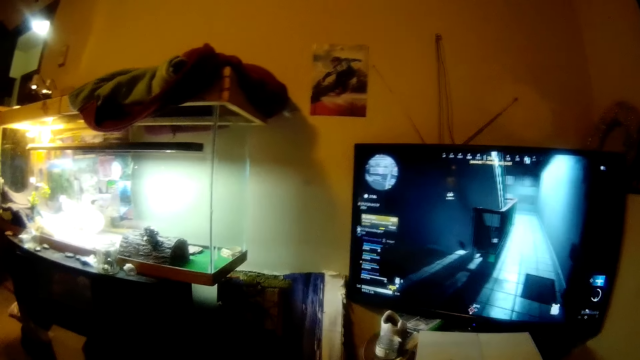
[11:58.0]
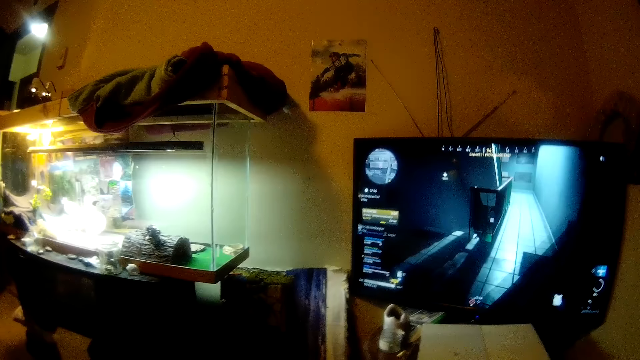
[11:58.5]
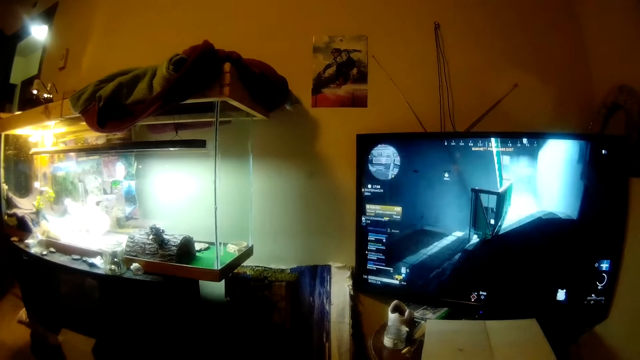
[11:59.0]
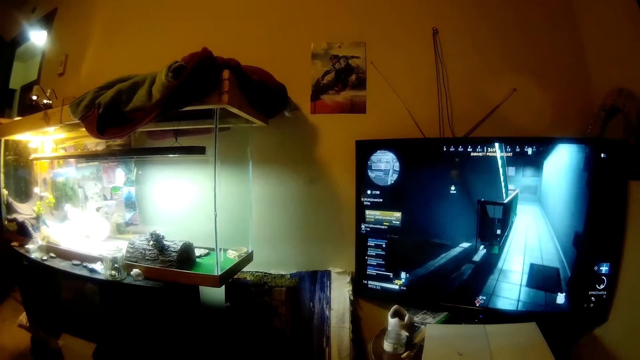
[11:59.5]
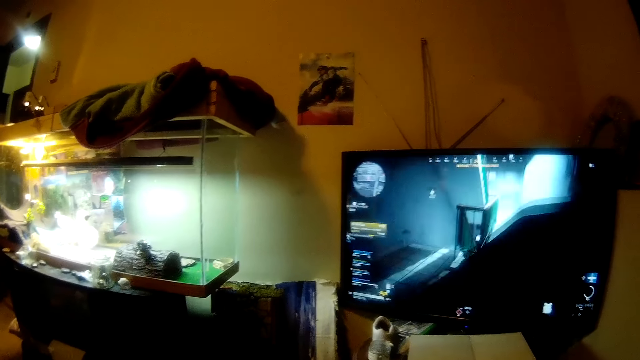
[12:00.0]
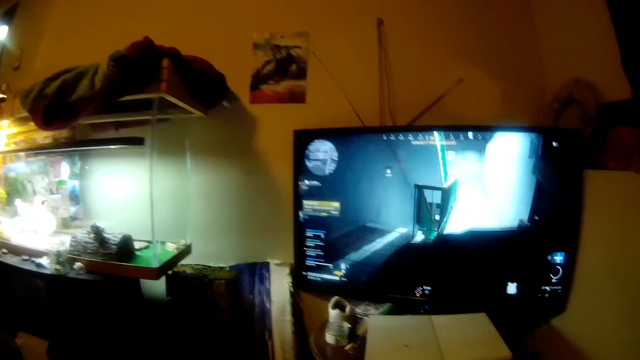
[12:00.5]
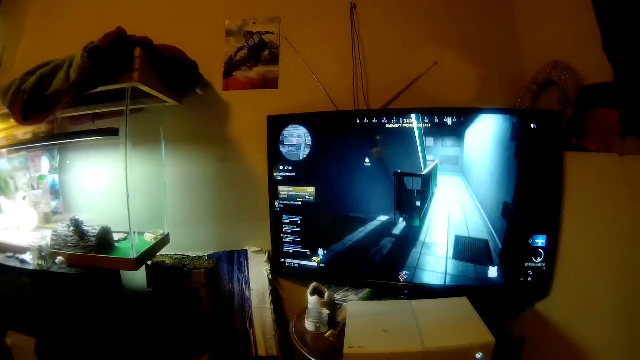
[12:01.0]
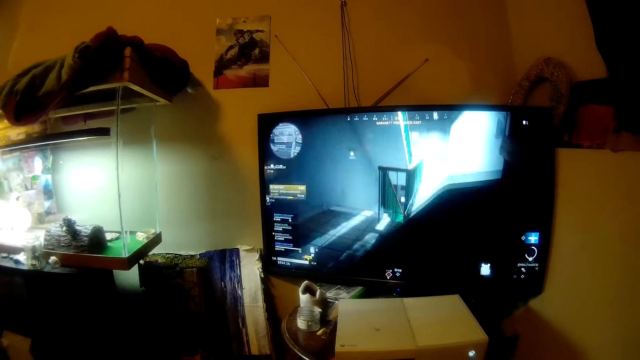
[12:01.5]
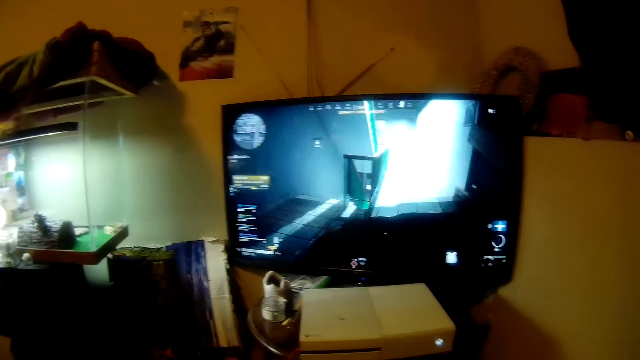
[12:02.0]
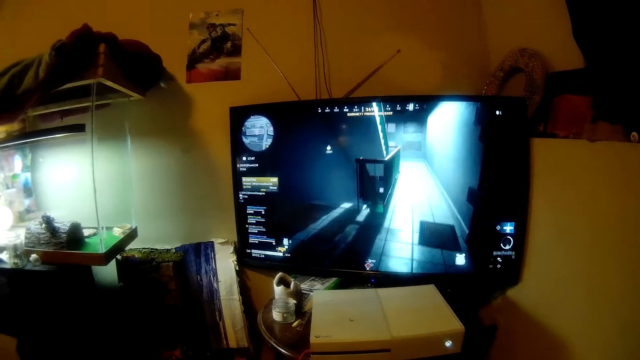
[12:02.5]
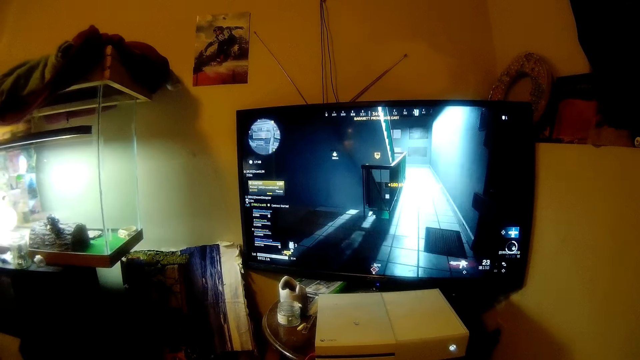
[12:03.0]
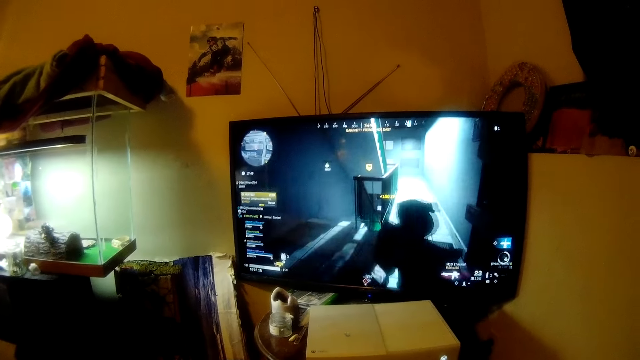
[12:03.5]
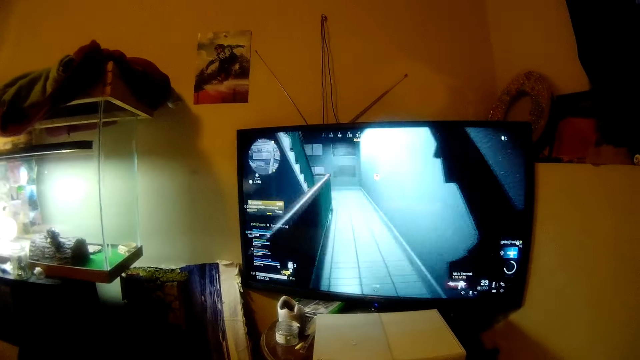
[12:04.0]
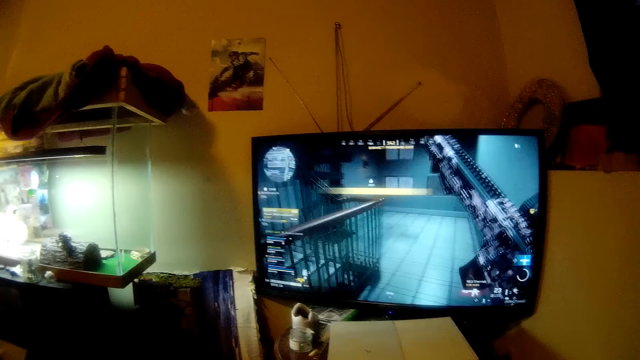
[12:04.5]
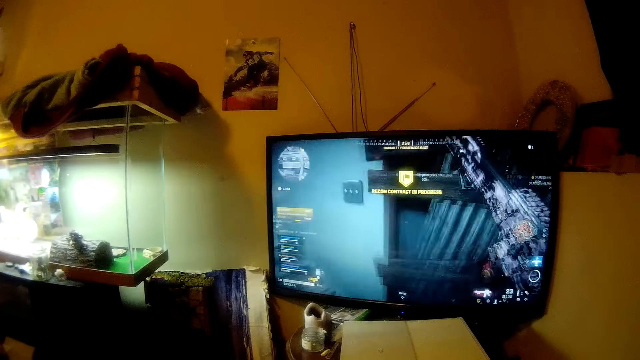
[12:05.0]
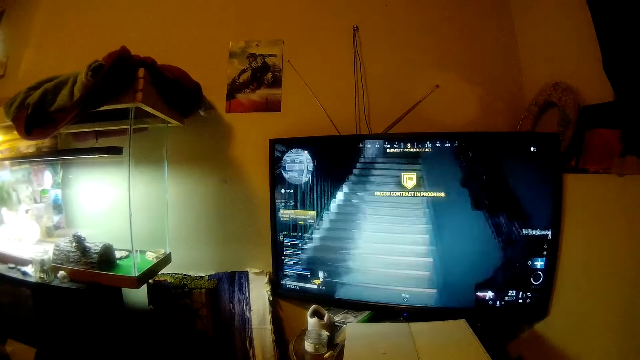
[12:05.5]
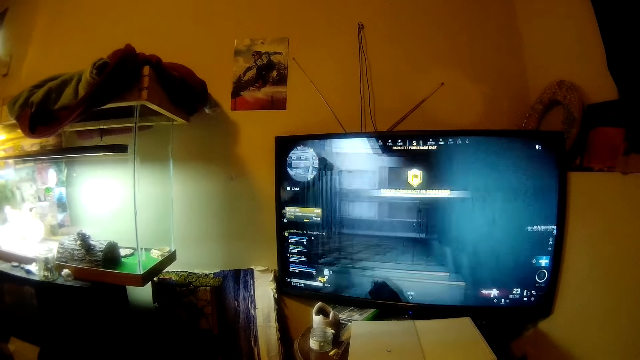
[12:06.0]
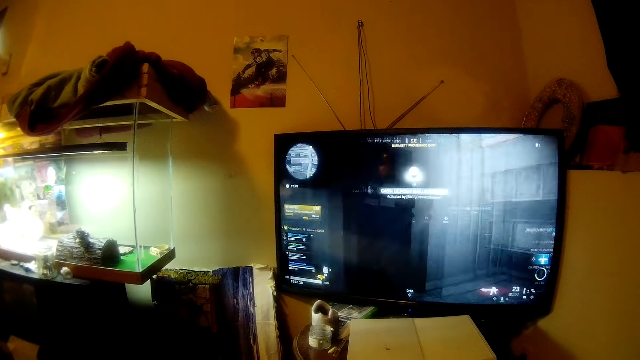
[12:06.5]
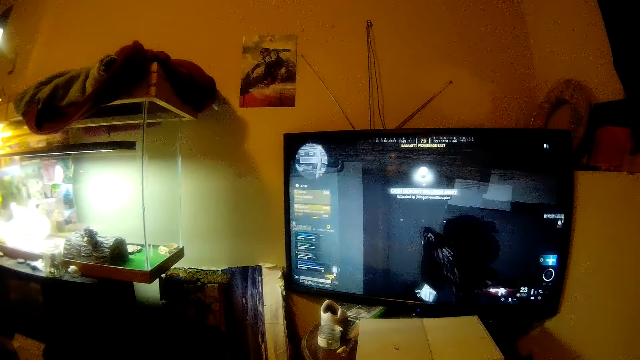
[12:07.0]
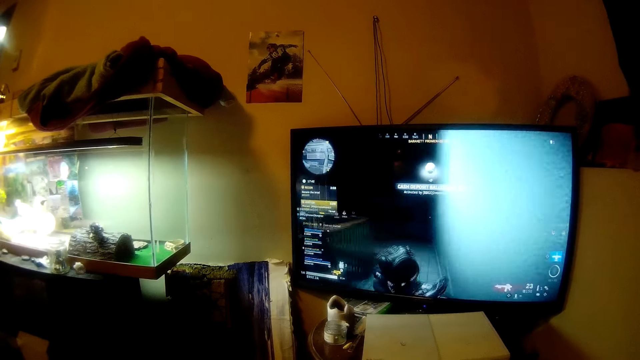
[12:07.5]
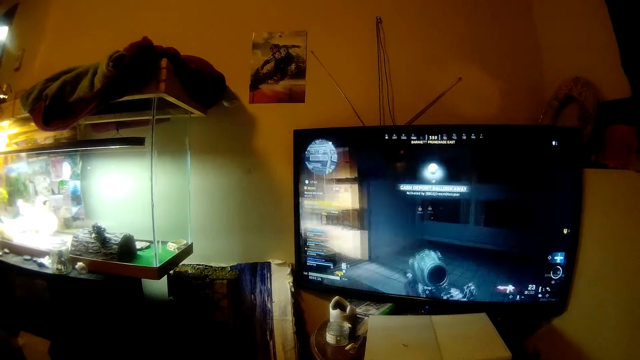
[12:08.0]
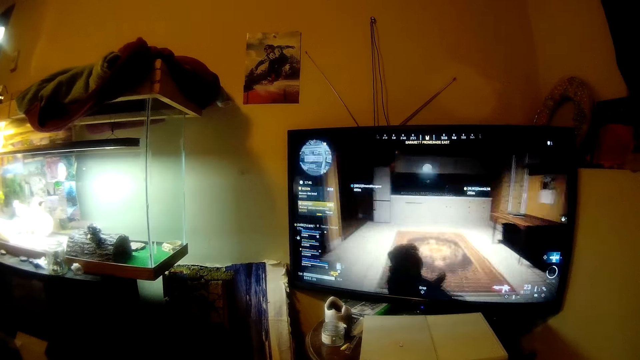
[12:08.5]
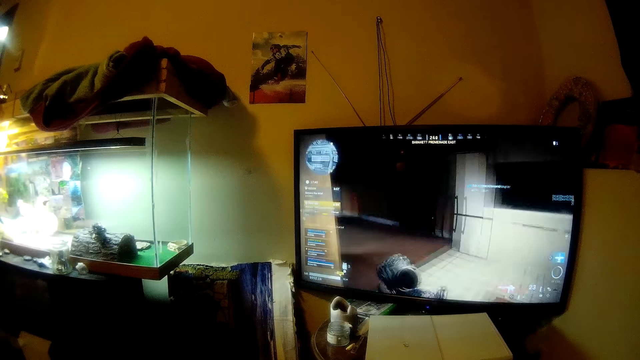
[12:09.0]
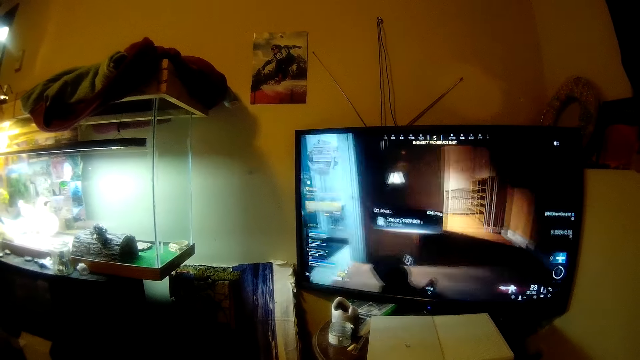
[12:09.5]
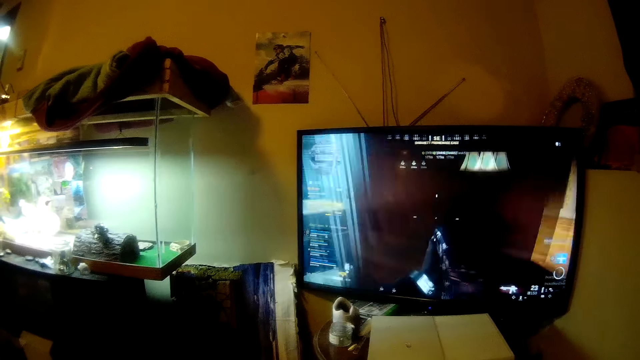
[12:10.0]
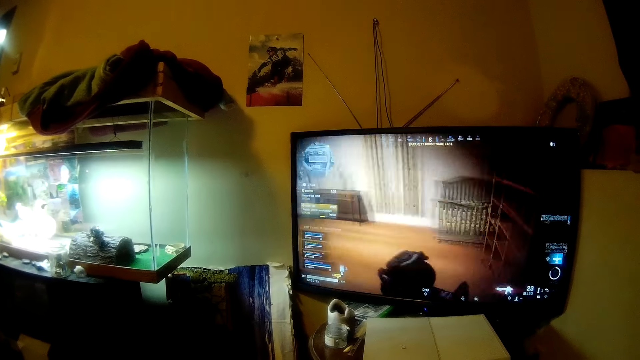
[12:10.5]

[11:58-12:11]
The camera wearer turns left. He plays a video game. He moves his head. He plays a video game.

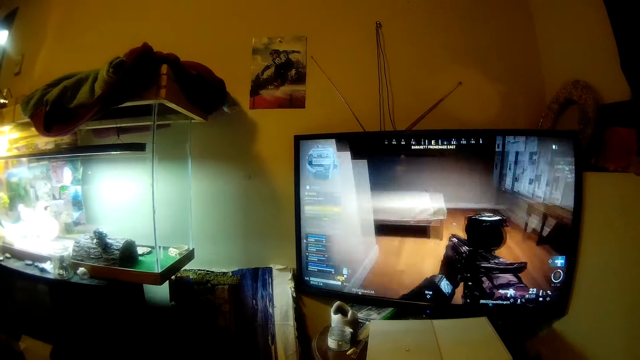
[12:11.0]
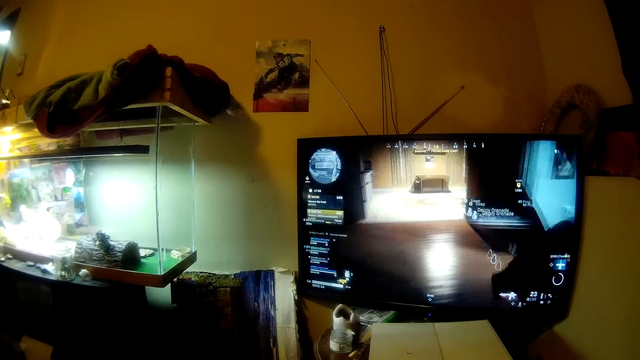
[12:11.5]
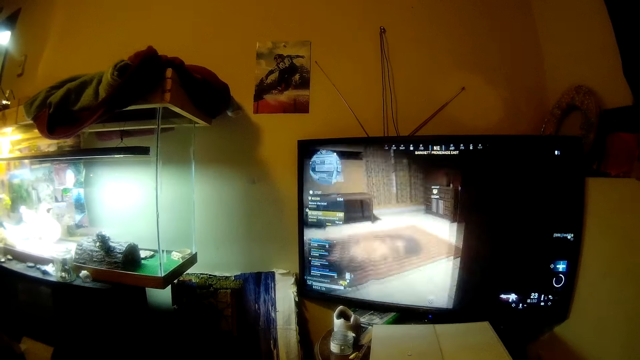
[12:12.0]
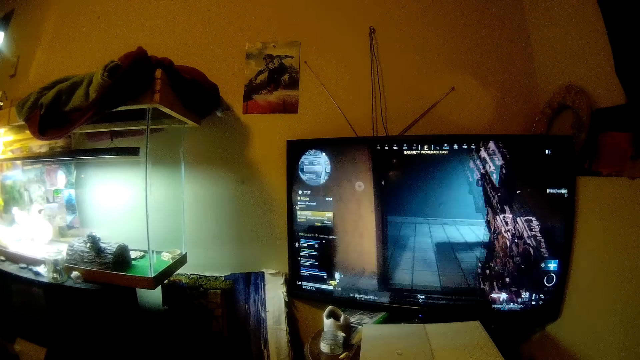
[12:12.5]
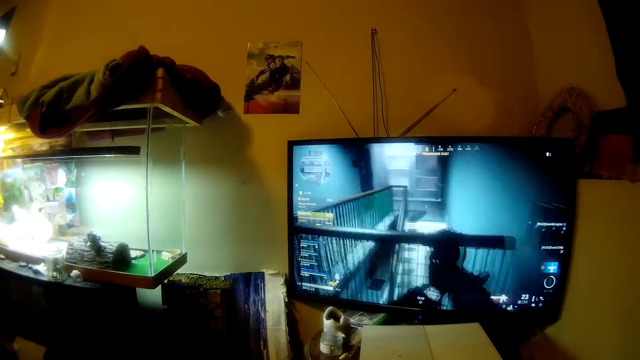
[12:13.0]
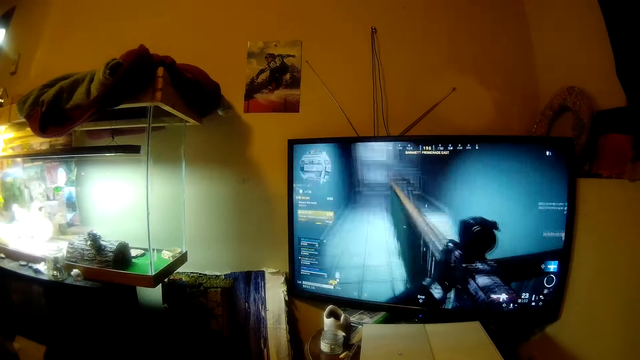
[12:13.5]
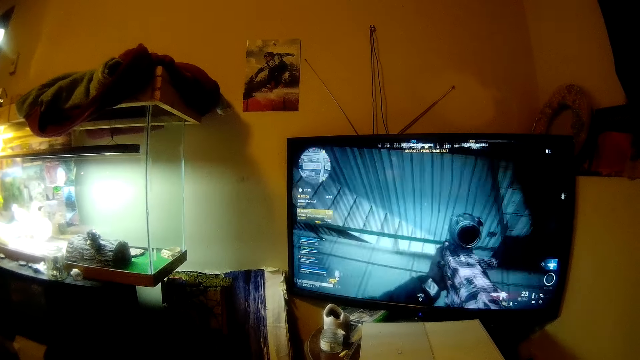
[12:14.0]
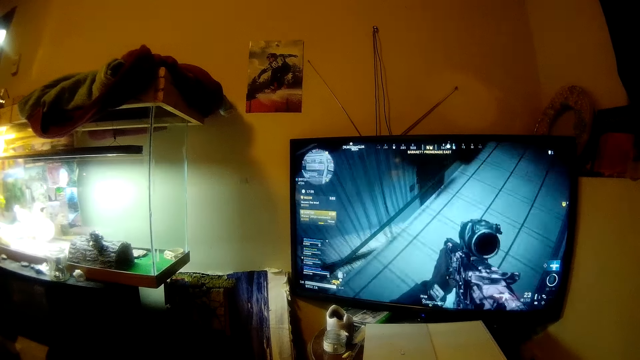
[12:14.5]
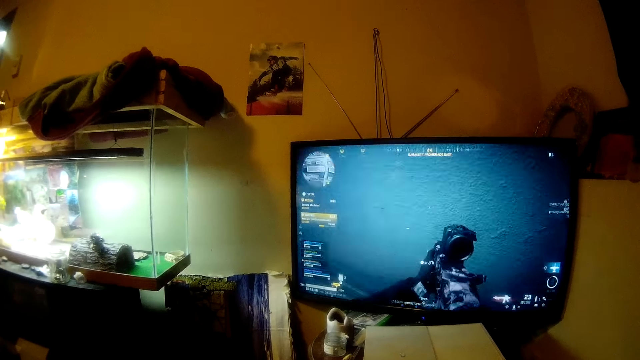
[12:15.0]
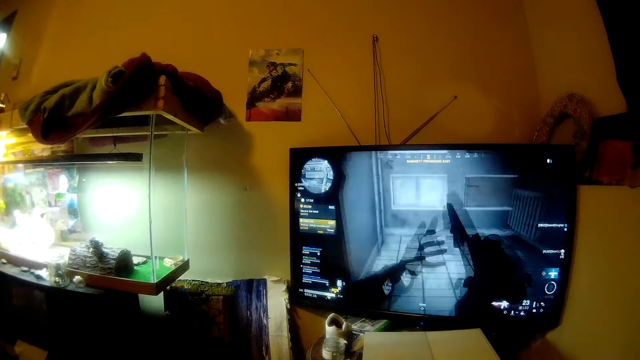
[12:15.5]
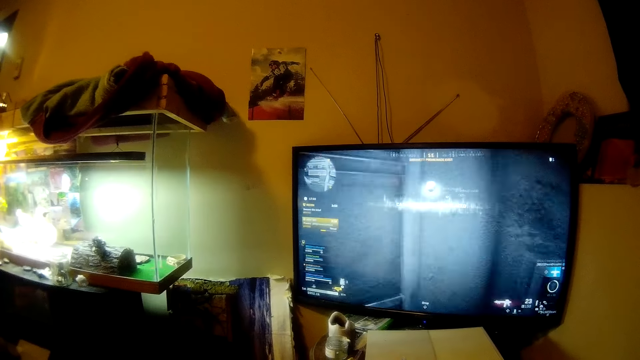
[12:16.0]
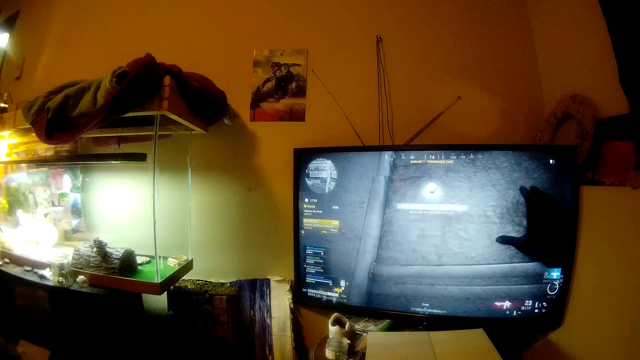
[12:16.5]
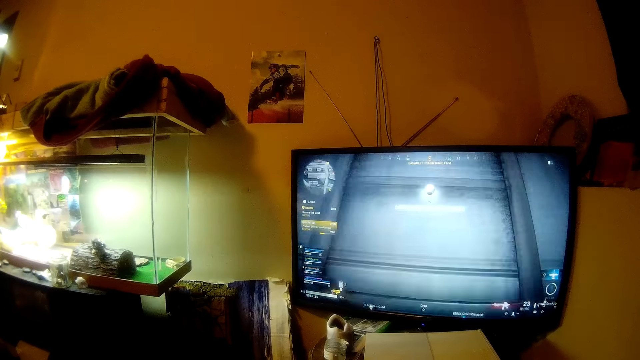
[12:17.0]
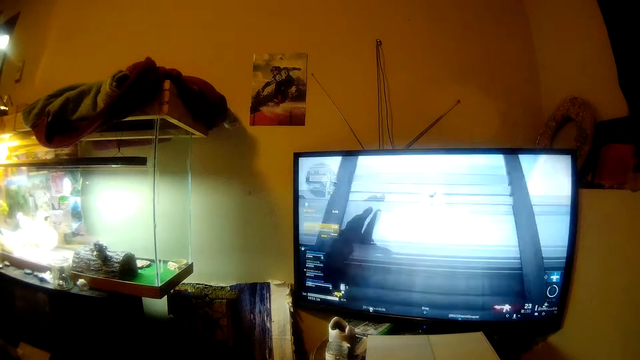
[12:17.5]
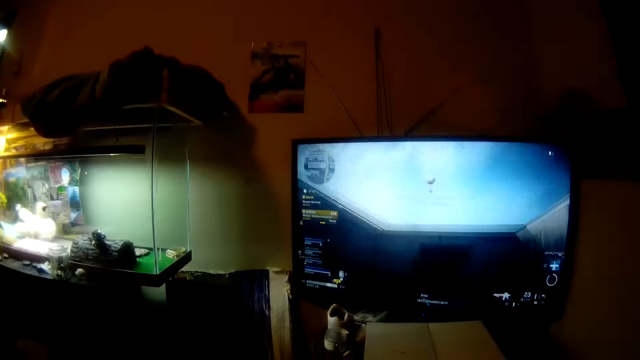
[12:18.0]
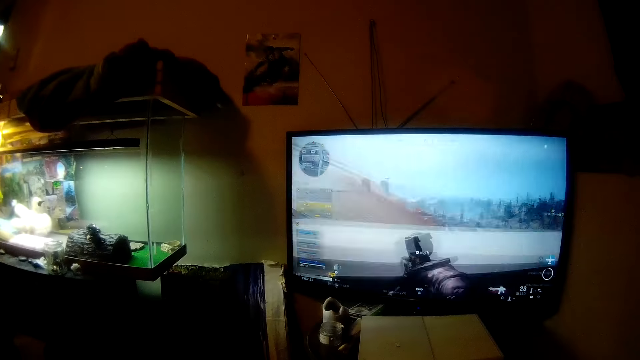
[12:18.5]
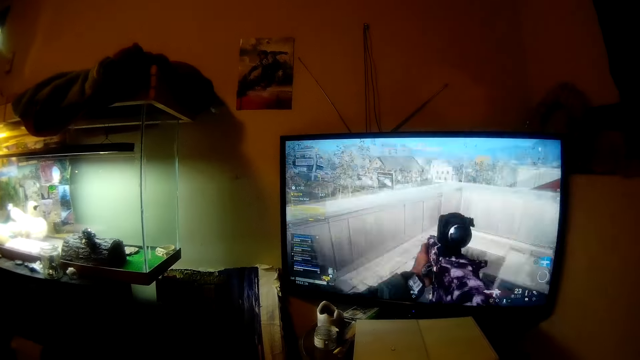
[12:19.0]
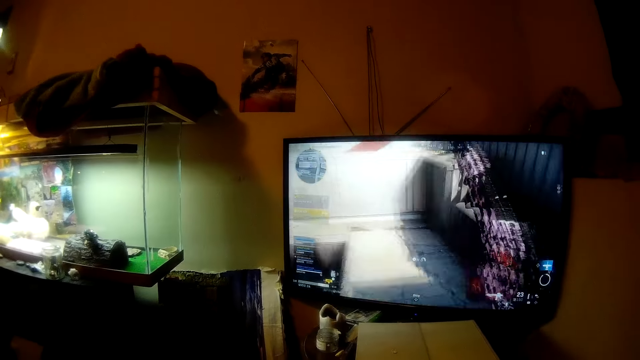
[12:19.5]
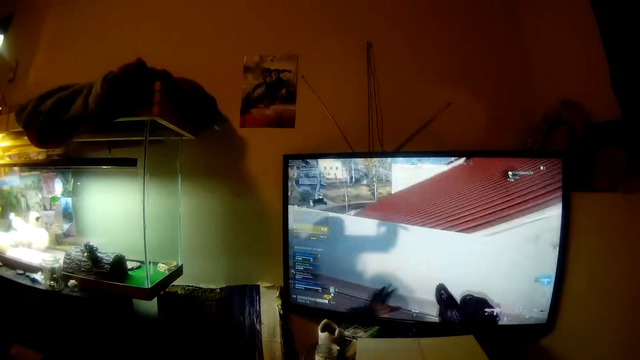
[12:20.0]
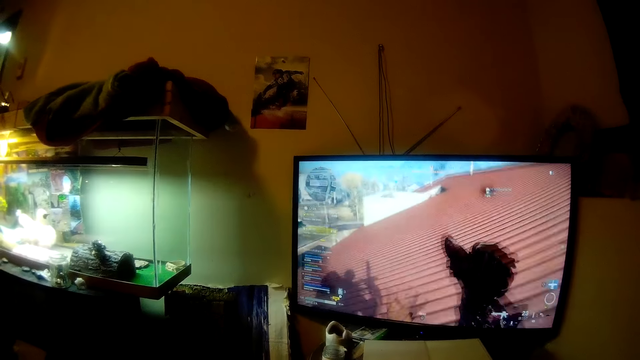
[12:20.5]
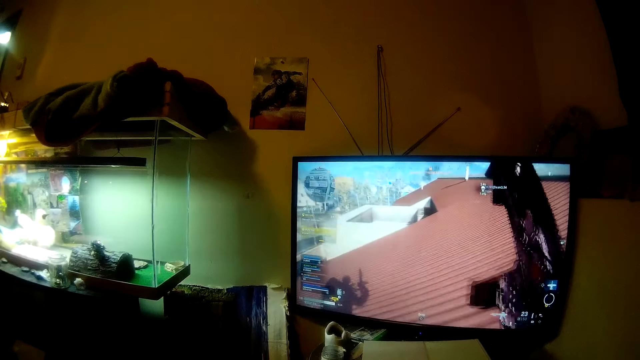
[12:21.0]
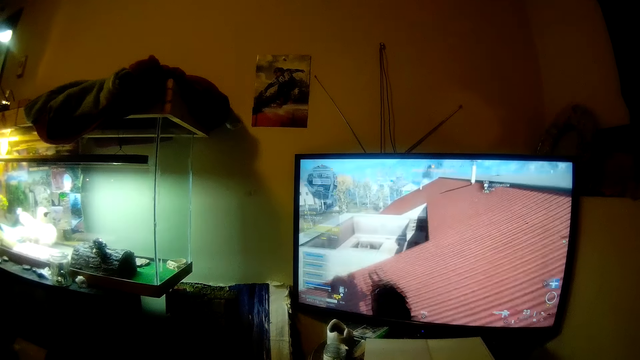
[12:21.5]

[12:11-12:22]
The camera wearer moves his head. He plays a video game.
